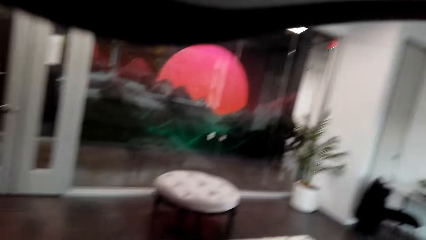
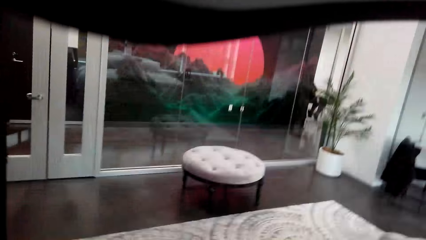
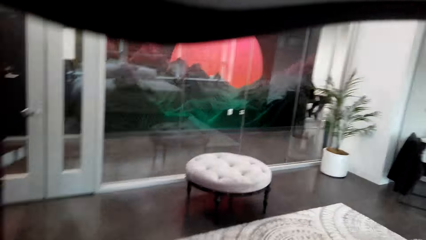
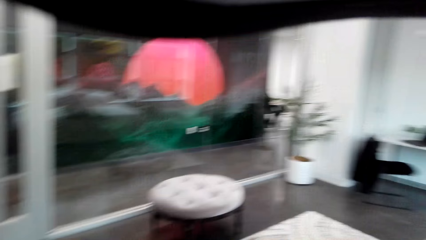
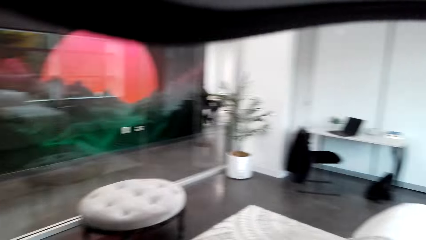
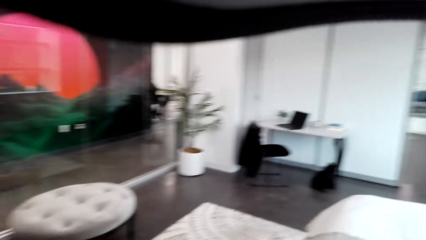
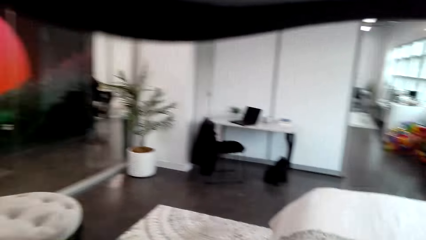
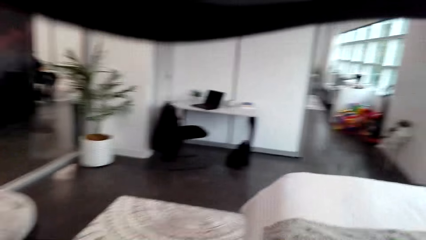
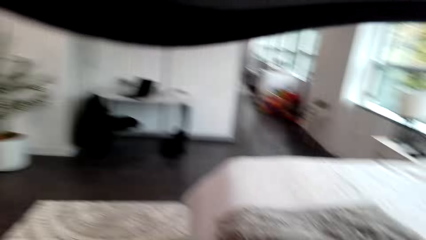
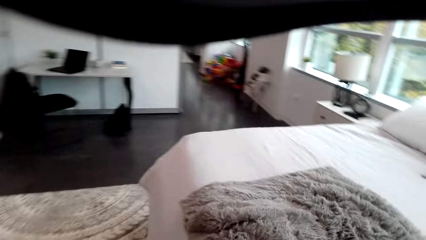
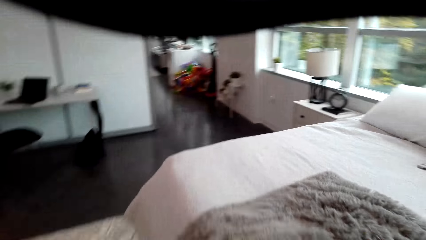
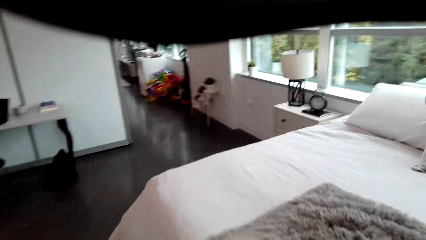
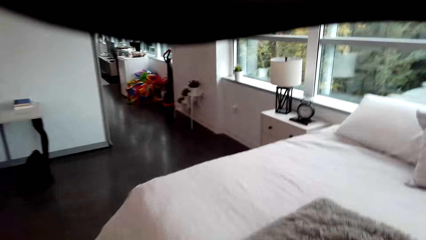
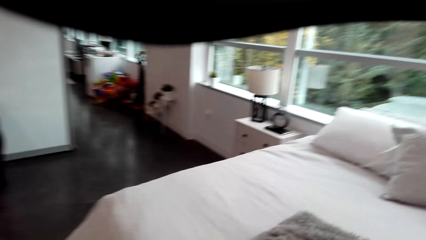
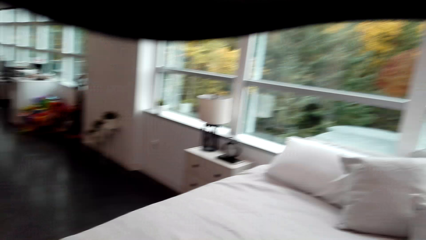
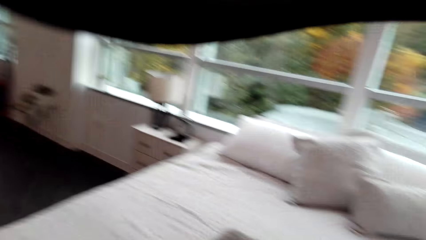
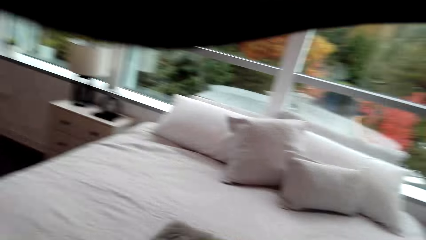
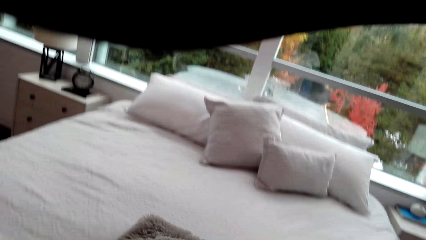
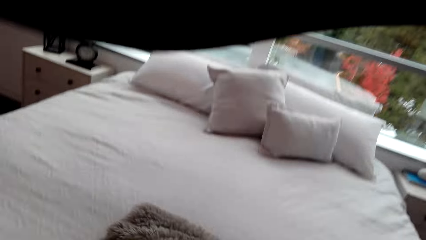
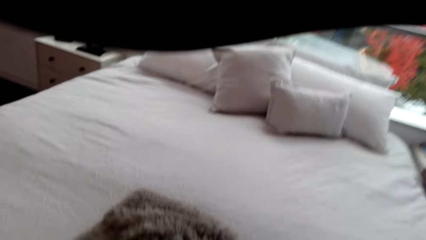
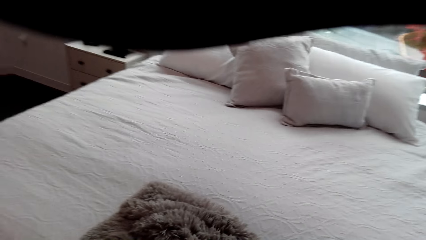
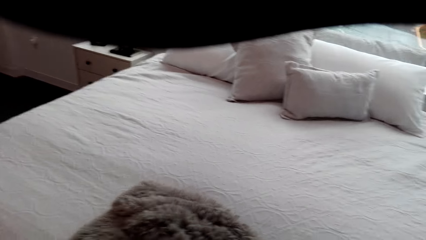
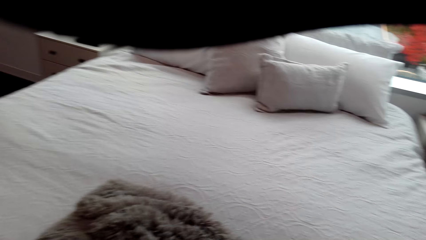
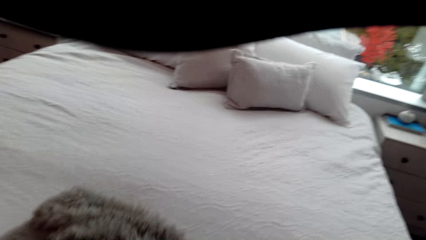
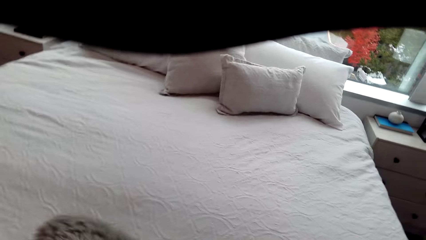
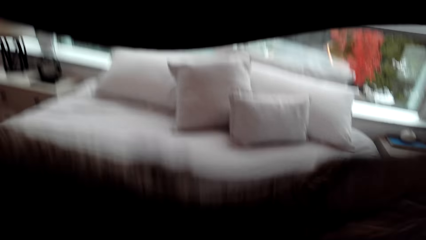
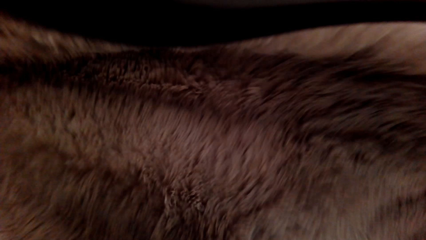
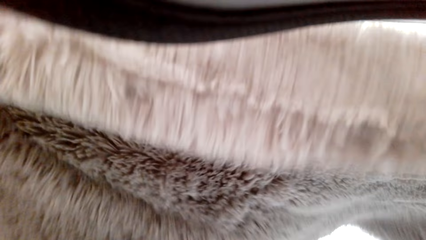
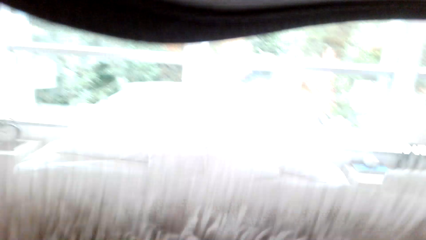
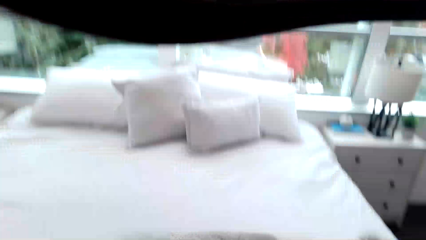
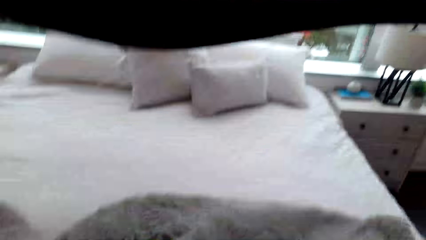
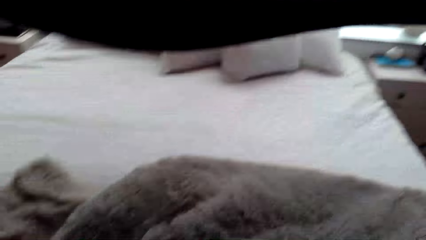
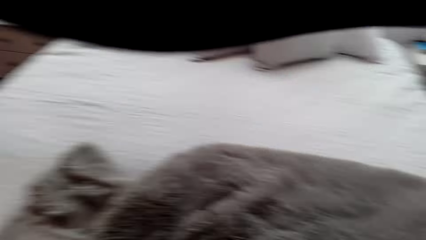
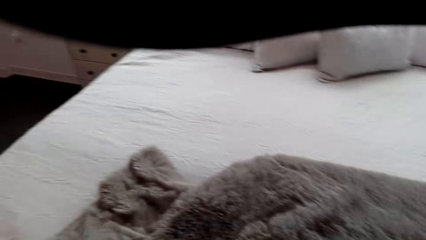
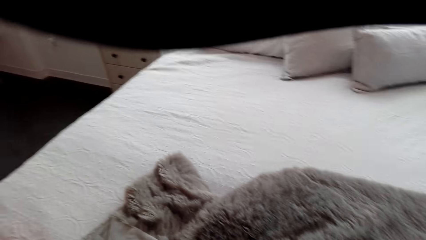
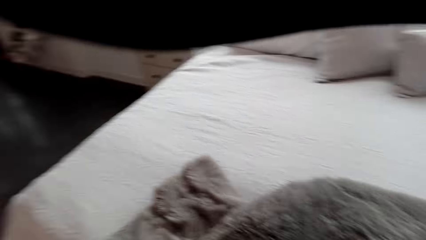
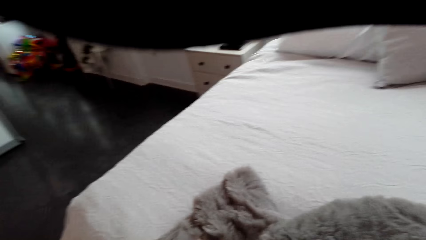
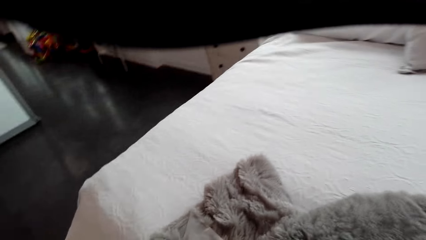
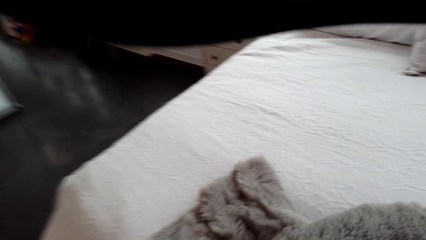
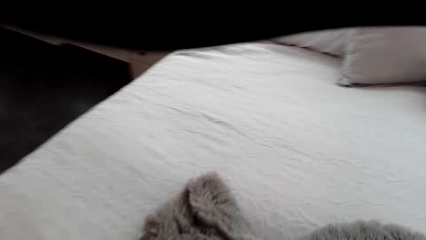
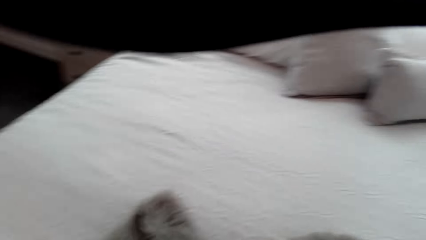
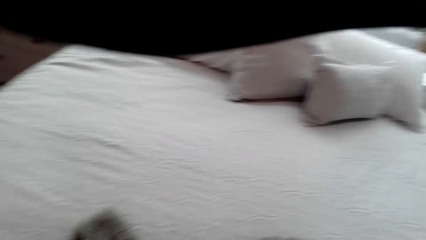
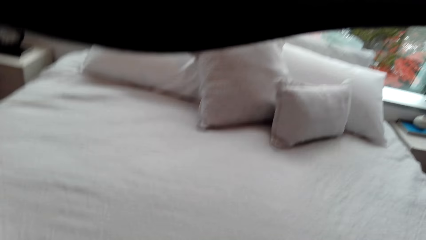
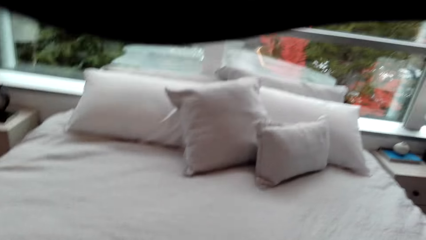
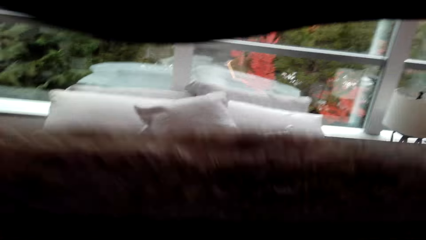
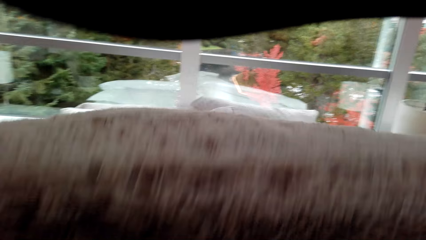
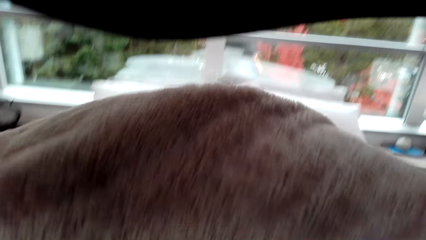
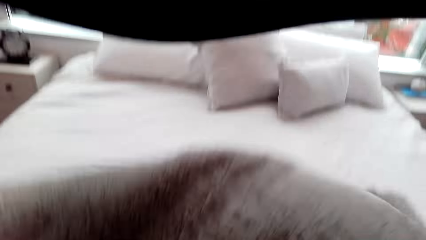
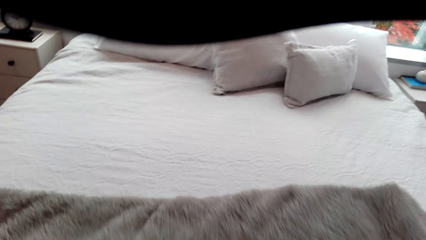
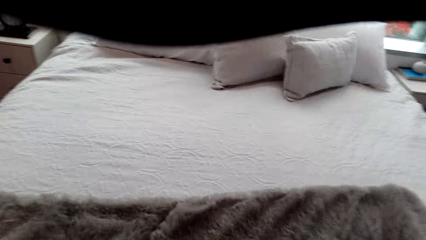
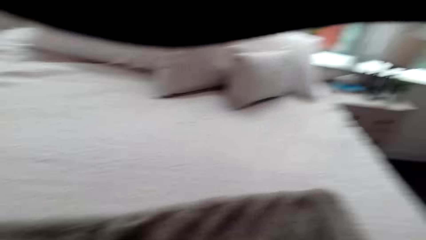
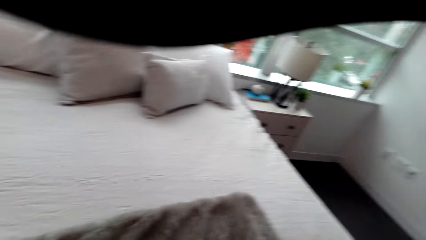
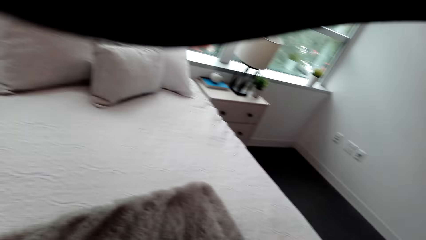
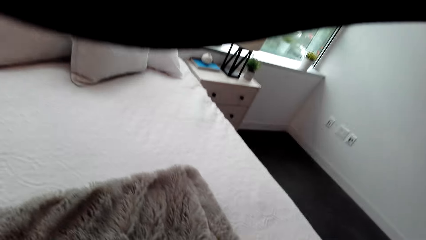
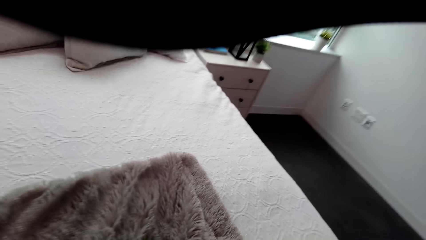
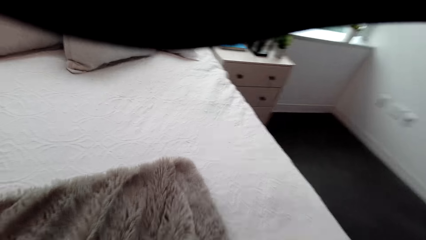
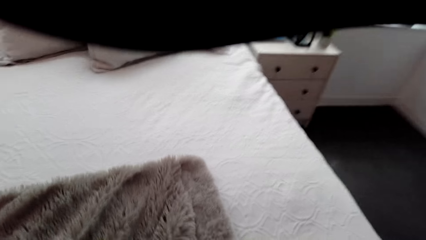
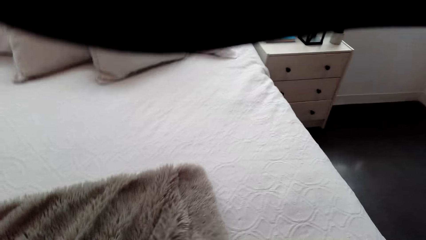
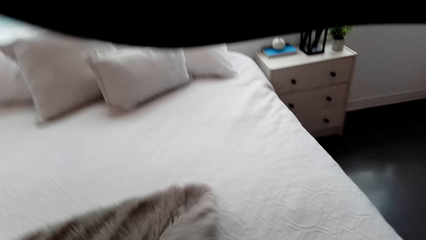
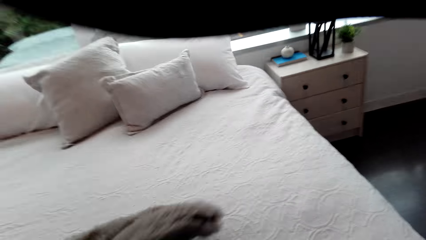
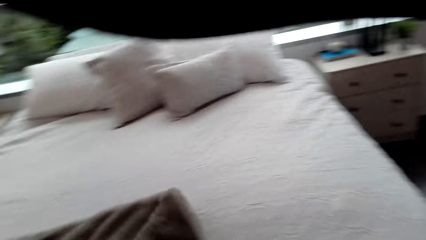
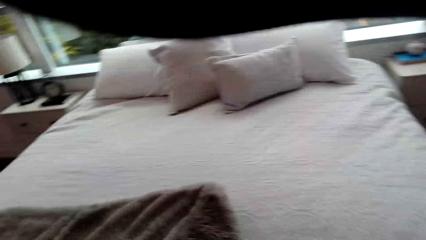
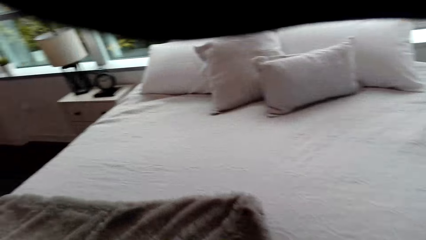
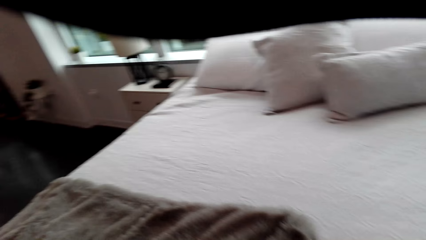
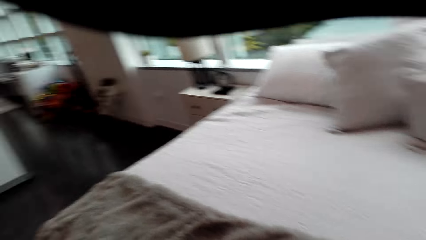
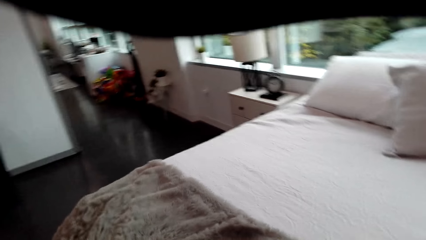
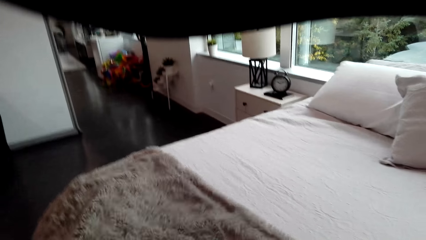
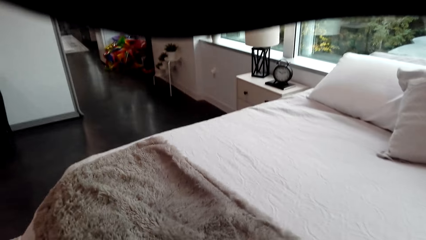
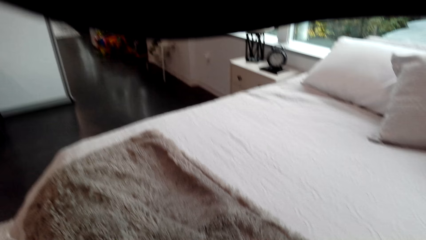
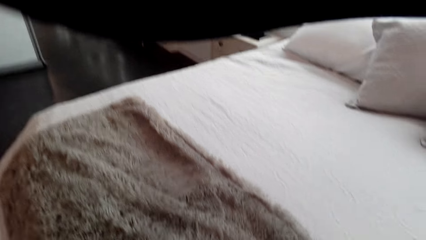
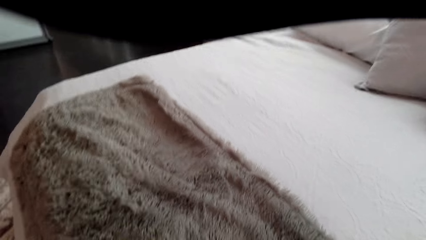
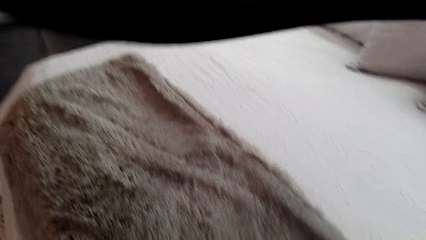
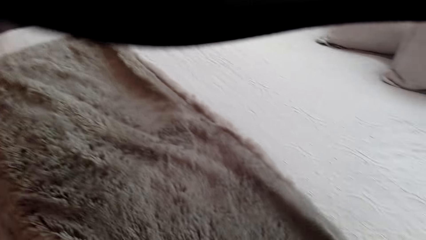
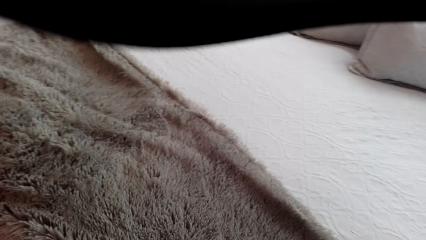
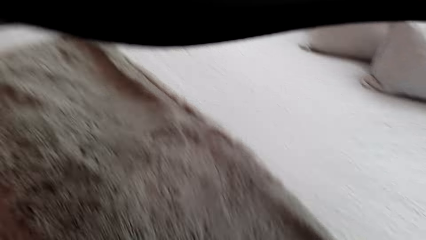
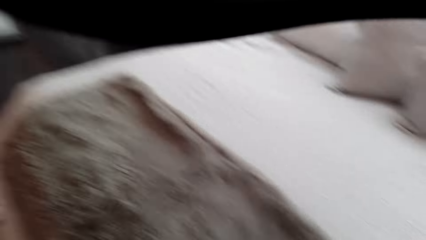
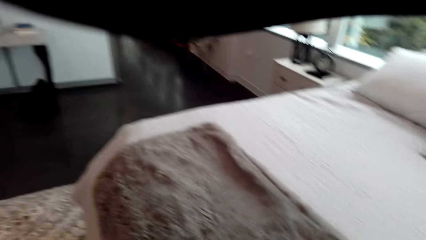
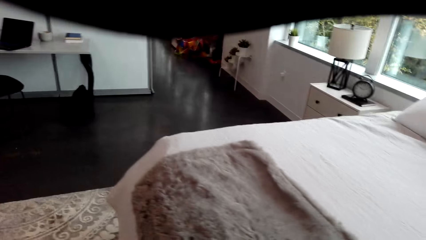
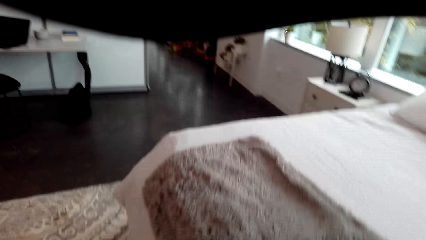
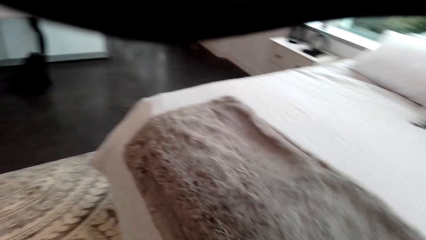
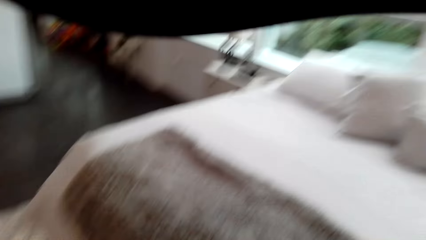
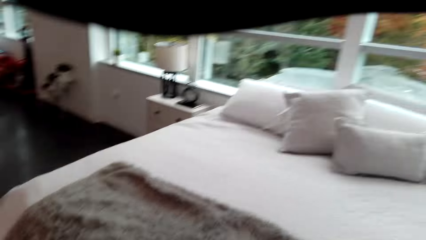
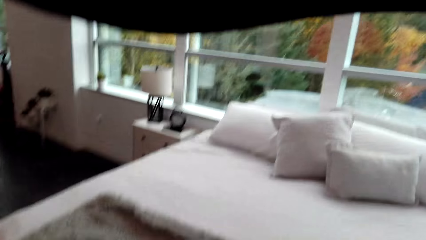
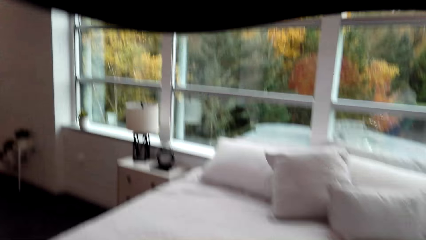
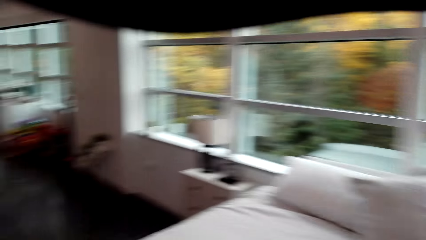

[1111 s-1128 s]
The camera wearer arranges a blanket on a bed. They straighten the blanket on the bed. They turn the blanket on the bed. They align the blanket on the bed.
